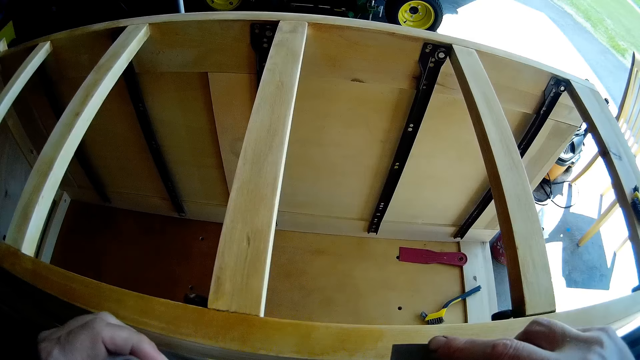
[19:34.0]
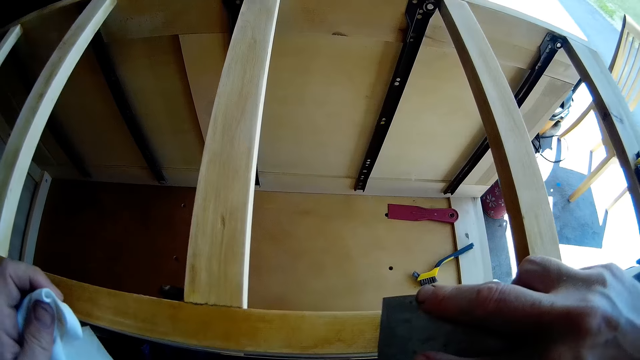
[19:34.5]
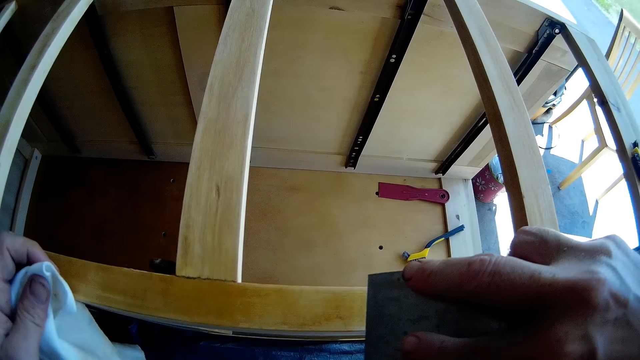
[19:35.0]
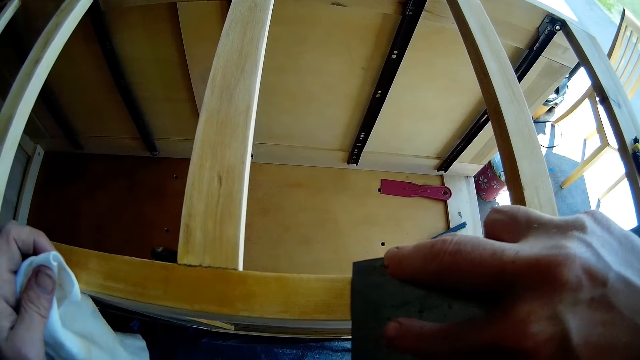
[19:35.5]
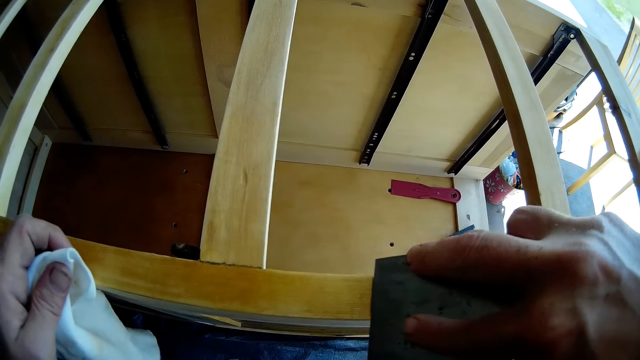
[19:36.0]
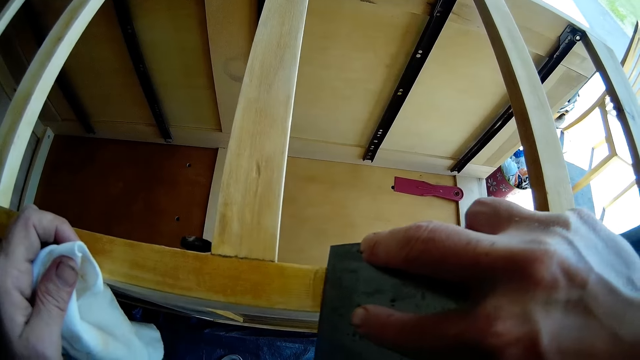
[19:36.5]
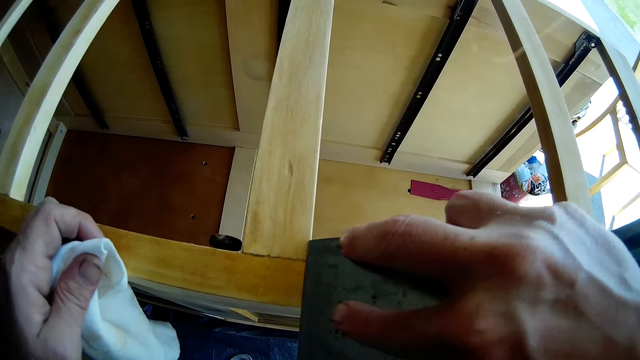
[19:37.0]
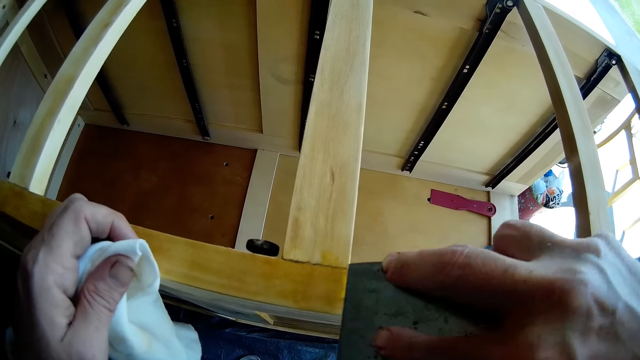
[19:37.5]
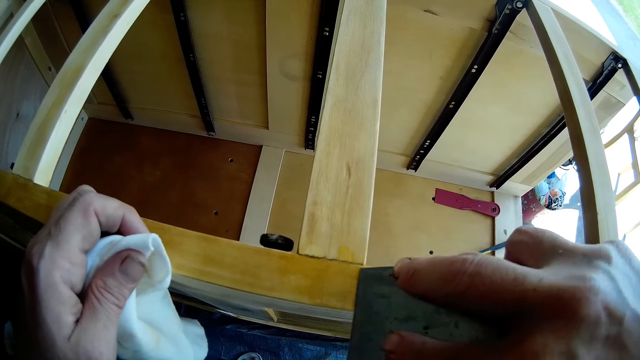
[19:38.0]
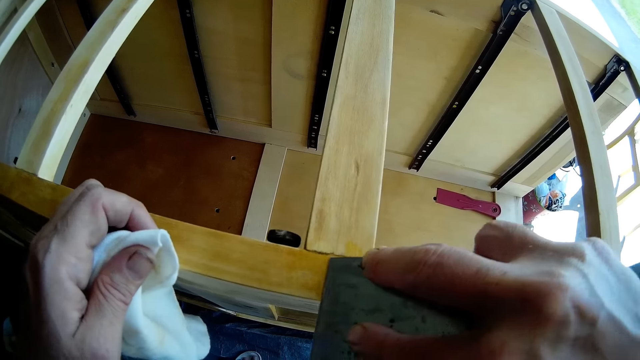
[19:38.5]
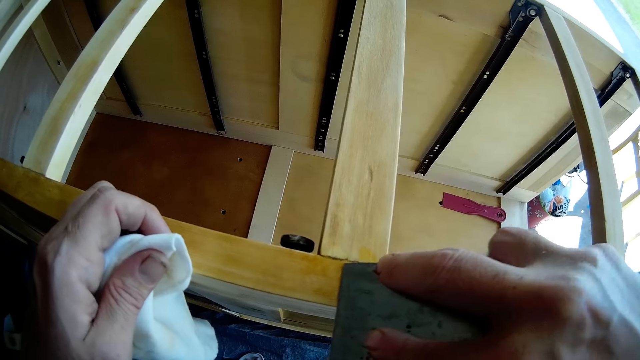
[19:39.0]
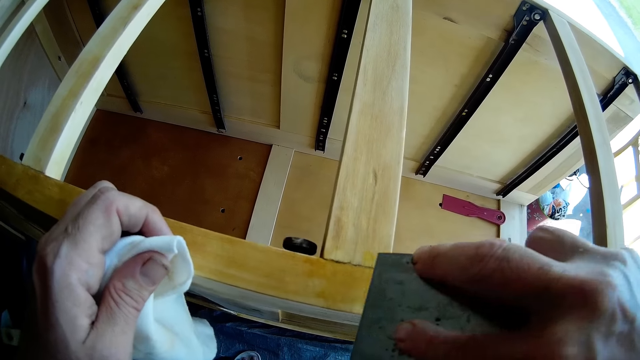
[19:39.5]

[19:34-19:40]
The camera wearer scrapes the chest of drawers with a scraper.

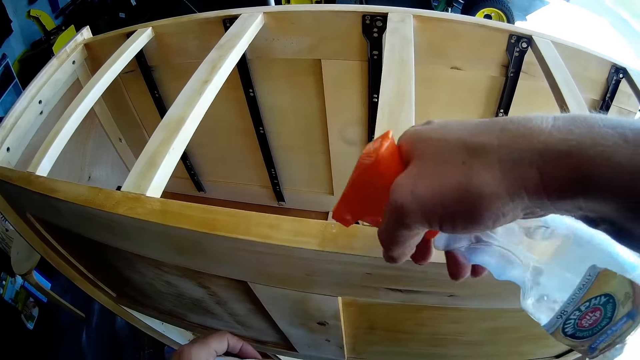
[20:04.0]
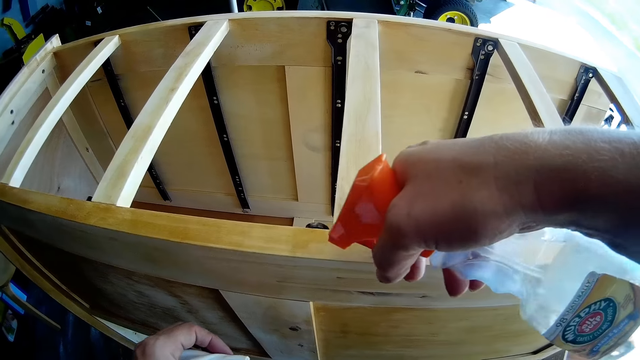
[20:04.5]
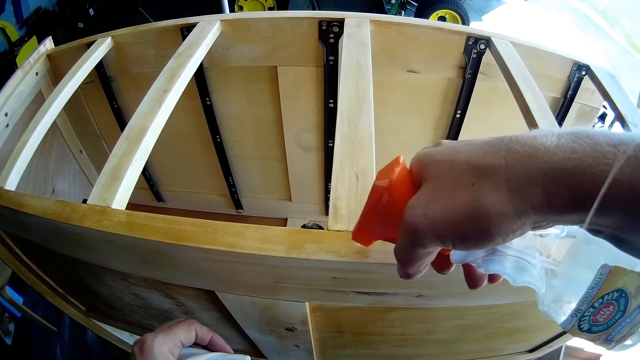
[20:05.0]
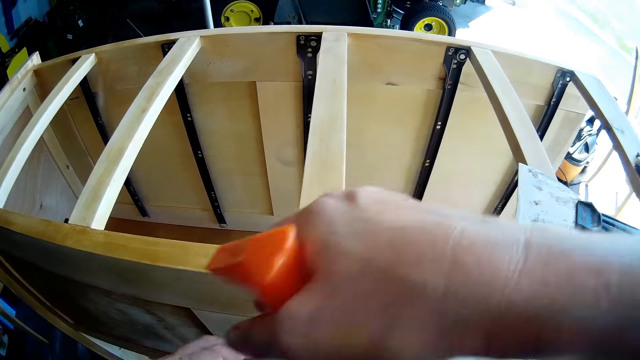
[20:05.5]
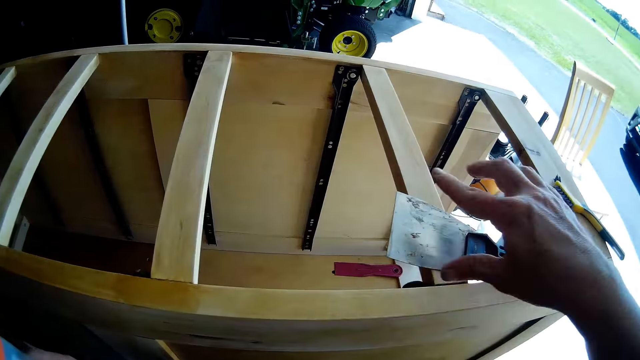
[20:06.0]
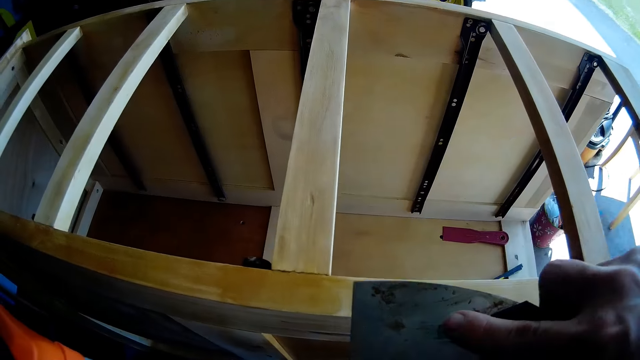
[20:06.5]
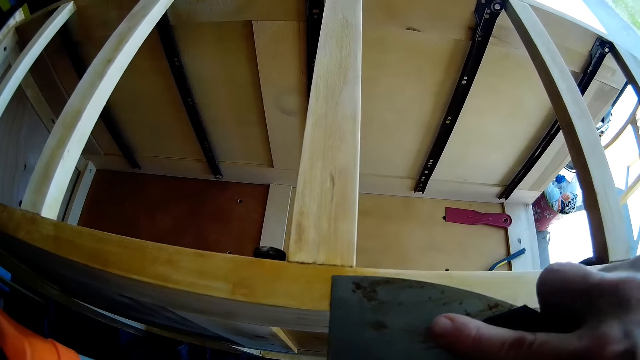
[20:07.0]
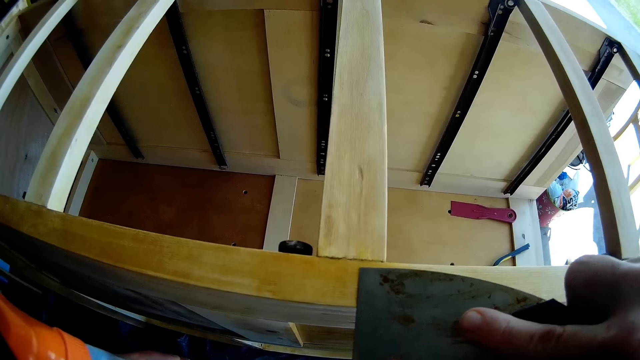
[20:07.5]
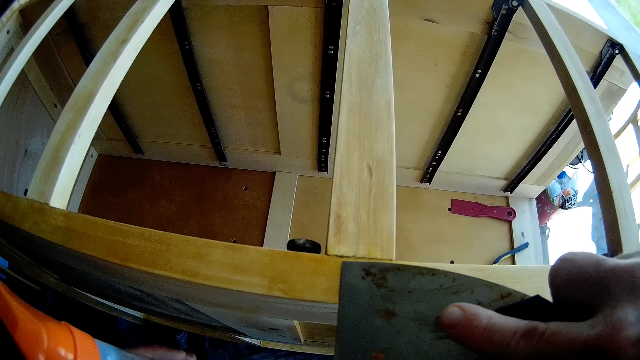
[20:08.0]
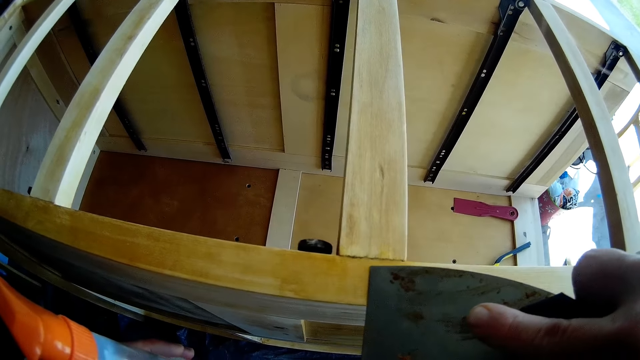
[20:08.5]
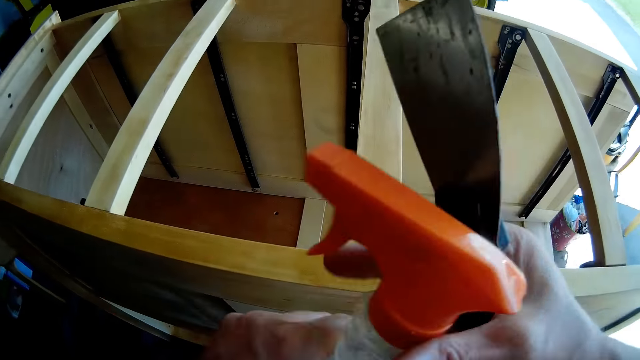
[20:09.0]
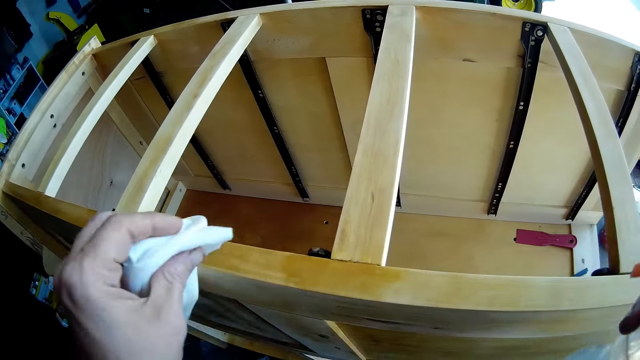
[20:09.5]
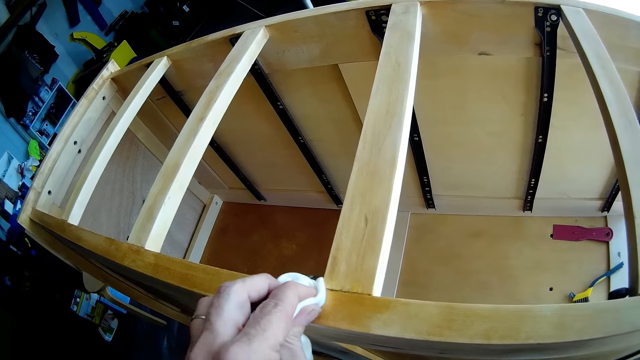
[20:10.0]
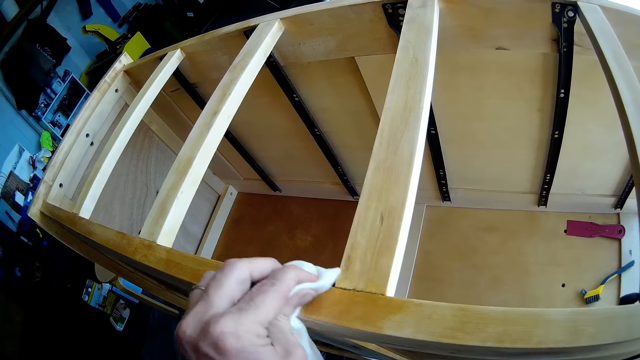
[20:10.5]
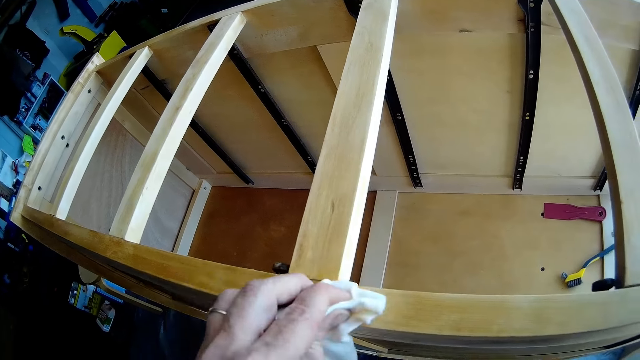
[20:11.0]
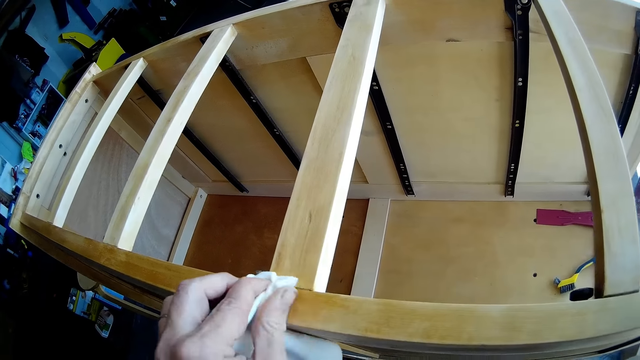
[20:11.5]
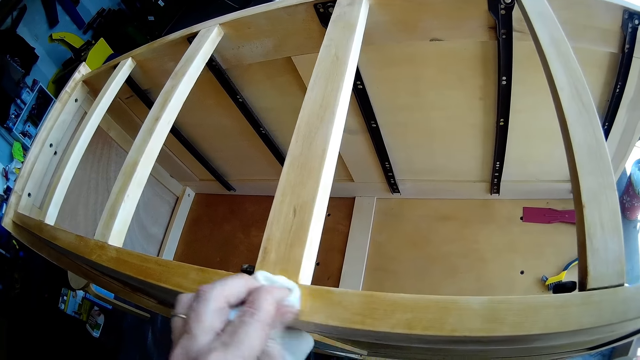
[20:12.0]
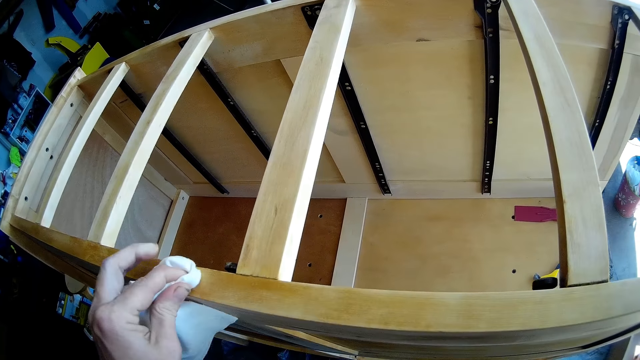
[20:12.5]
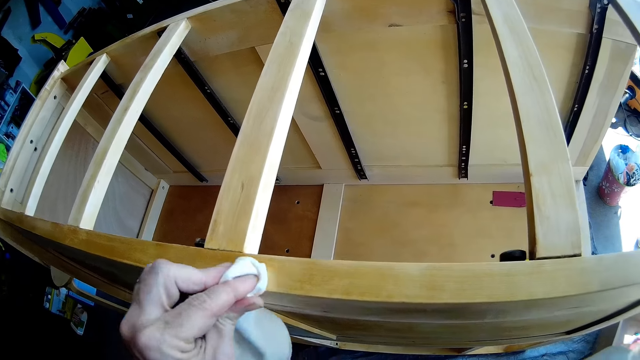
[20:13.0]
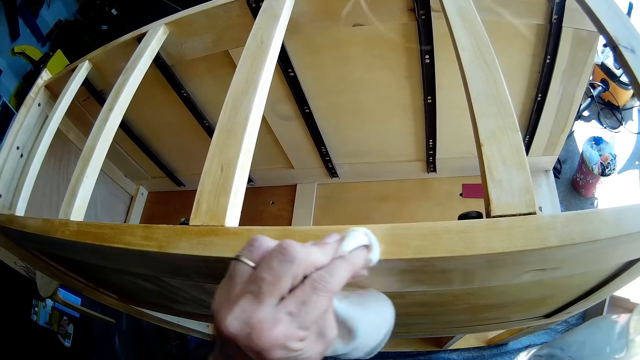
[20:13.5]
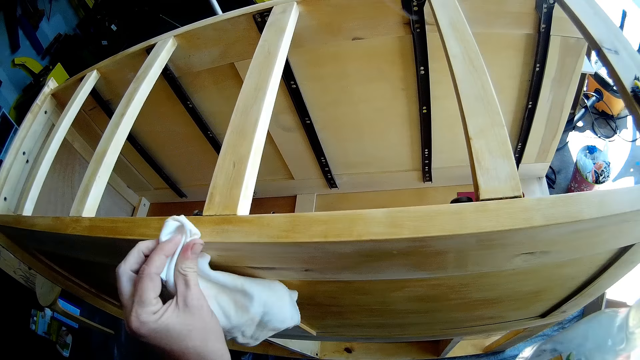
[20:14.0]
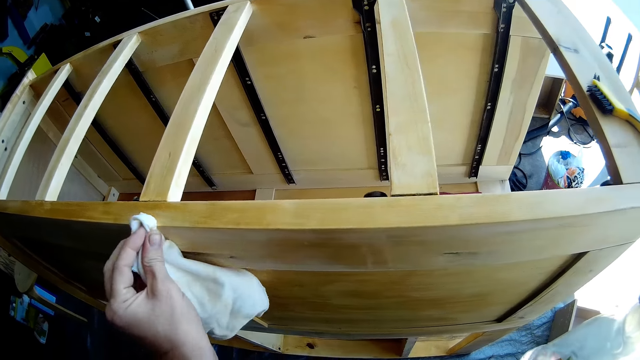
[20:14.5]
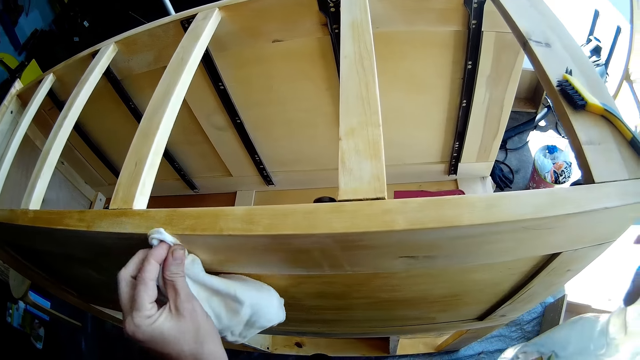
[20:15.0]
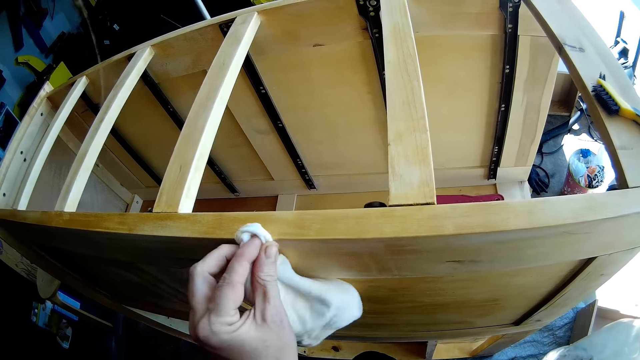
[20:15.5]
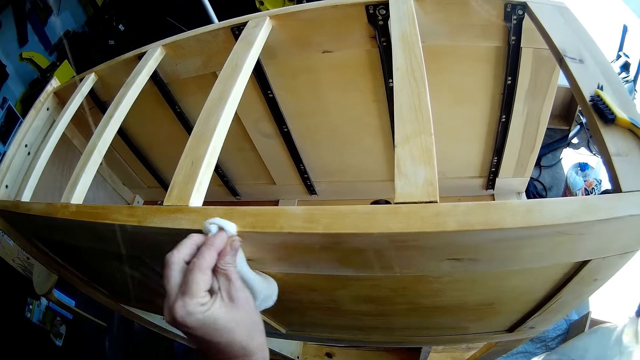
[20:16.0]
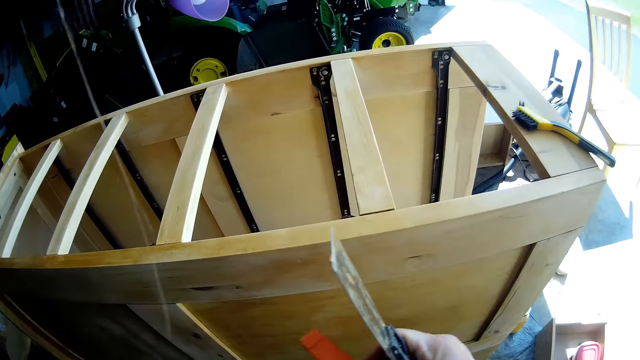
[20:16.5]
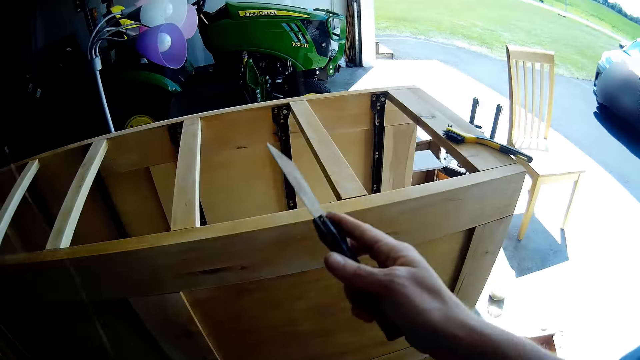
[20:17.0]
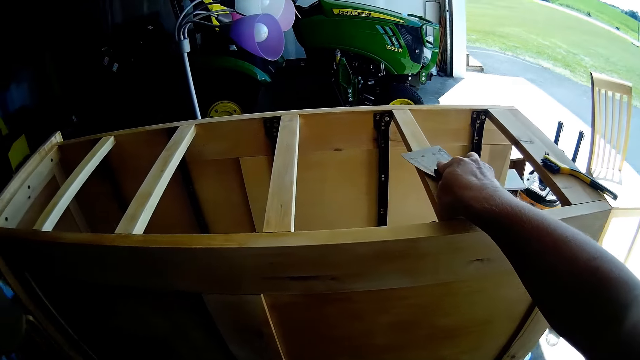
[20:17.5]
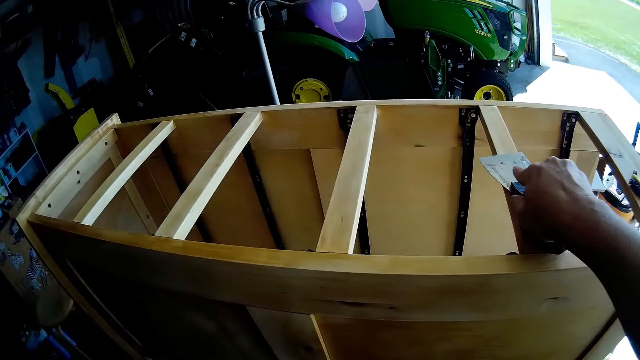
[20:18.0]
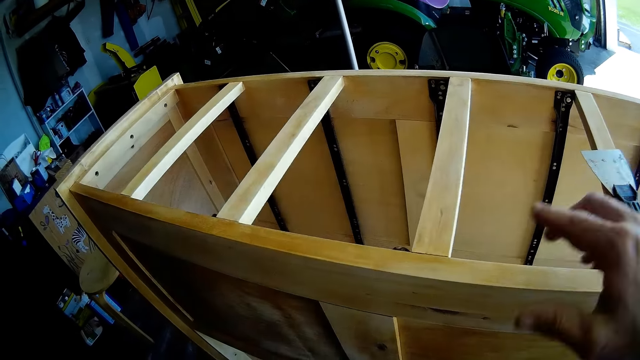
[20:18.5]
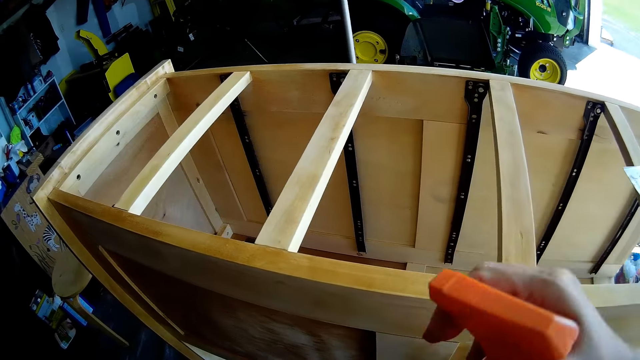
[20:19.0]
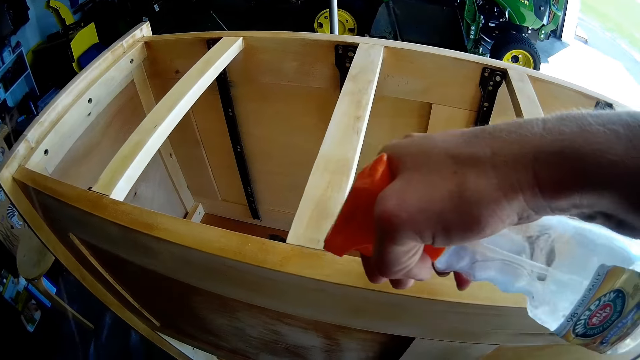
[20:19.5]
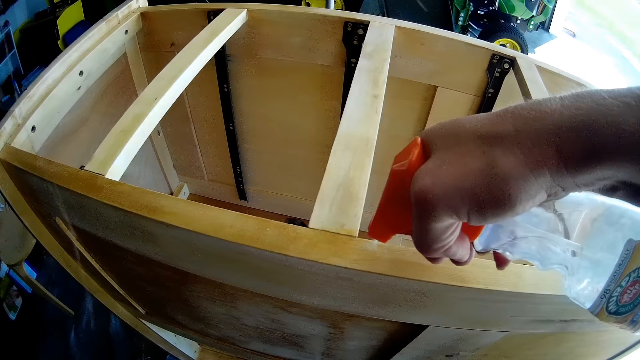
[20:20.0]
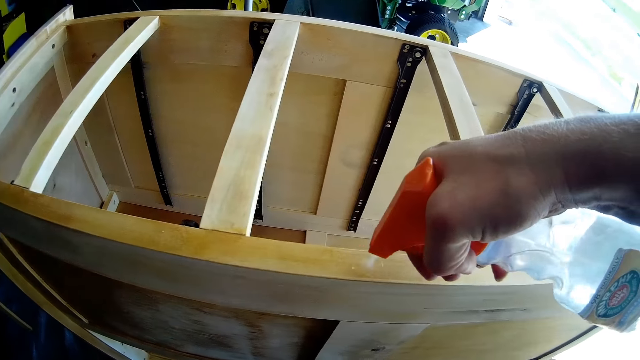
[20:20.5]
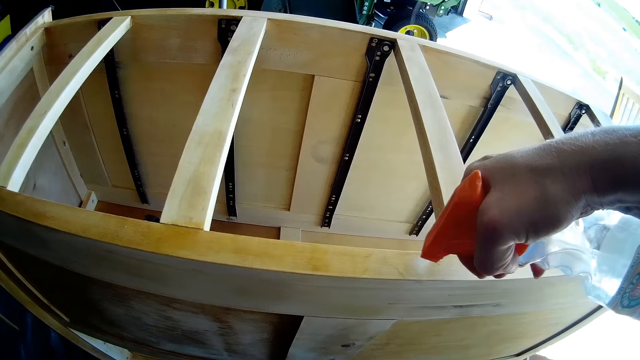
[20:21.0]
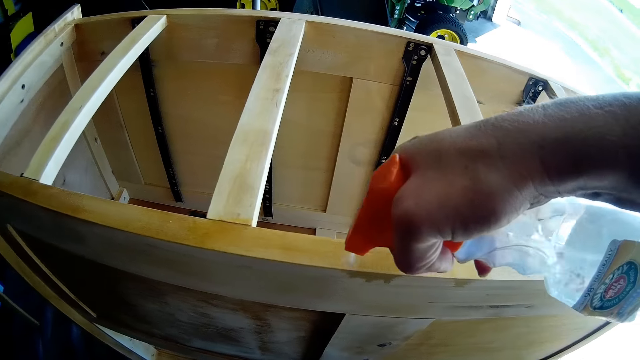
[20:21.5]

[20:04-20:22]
The camera wearer sprays the cupboard or chest of drawers wood. They pick up a scraper from the chest of drawers and scrape the chest of drawers with the scraper. They place the spray on the other hand. They wipe the chest of drawers with a cloth. They scrape the chest of drawers with the scraper. They place the spray on the other hand. They place the scraper on the chest of drawers. They pick up the spray from the hand and spray on the chest of drawers.
